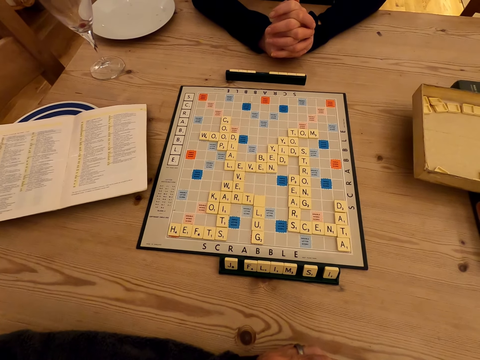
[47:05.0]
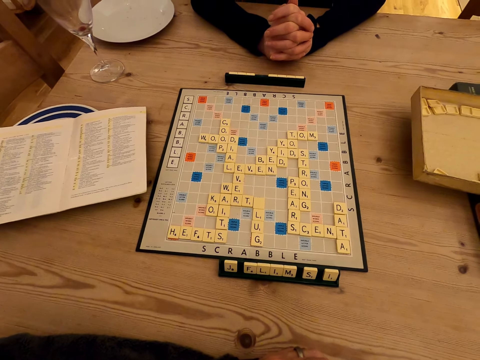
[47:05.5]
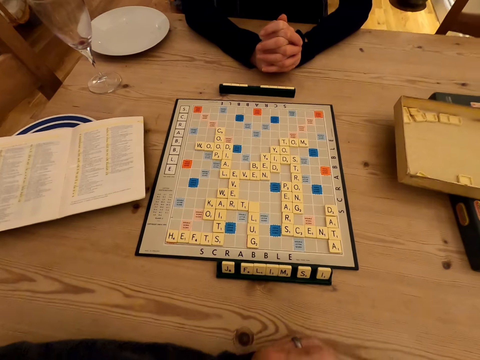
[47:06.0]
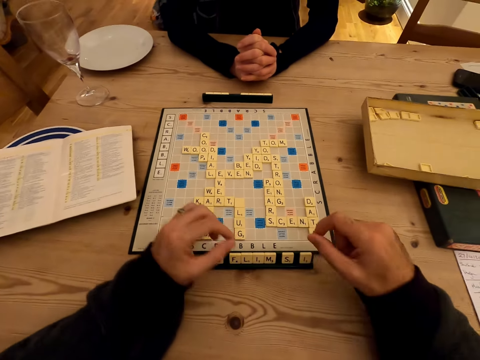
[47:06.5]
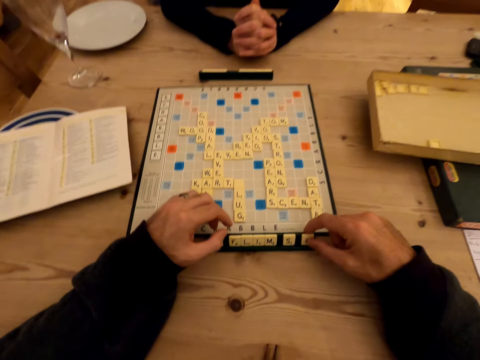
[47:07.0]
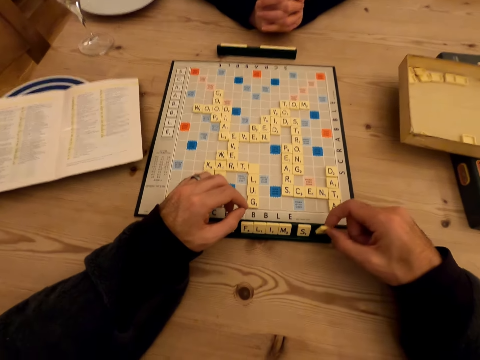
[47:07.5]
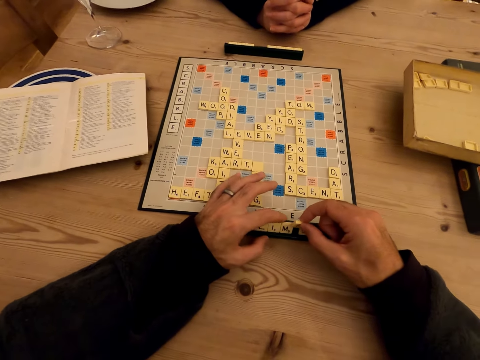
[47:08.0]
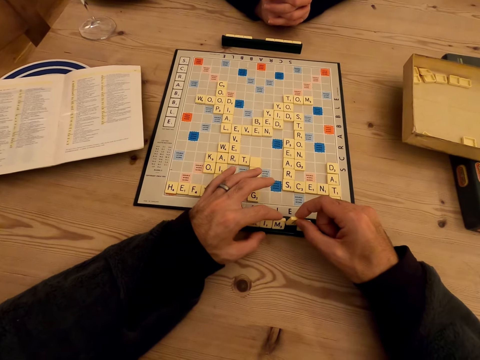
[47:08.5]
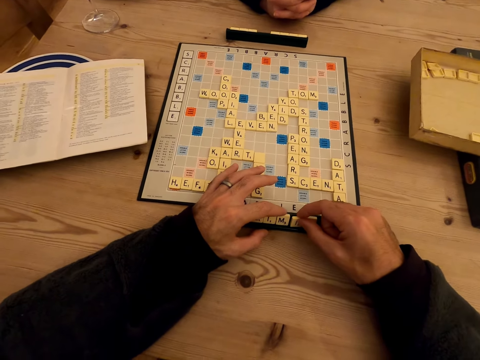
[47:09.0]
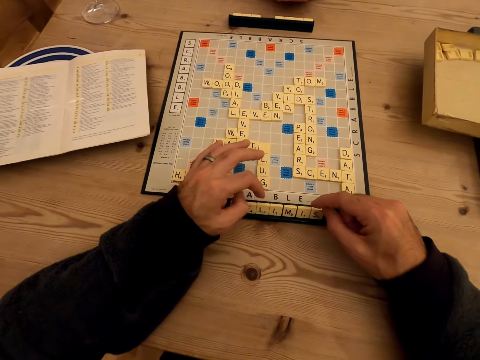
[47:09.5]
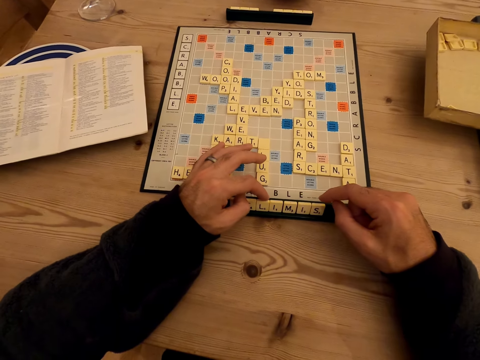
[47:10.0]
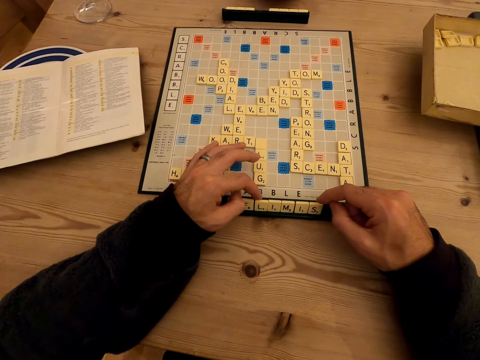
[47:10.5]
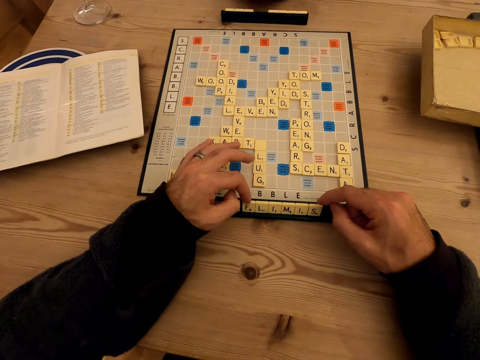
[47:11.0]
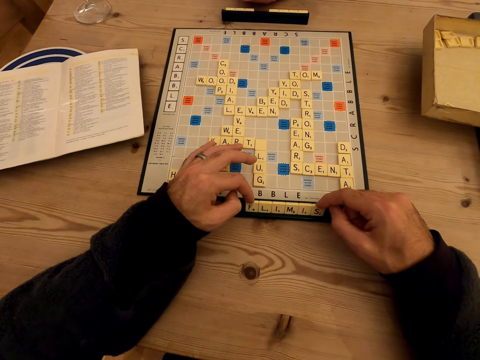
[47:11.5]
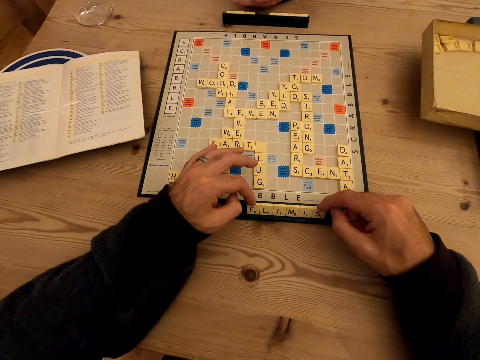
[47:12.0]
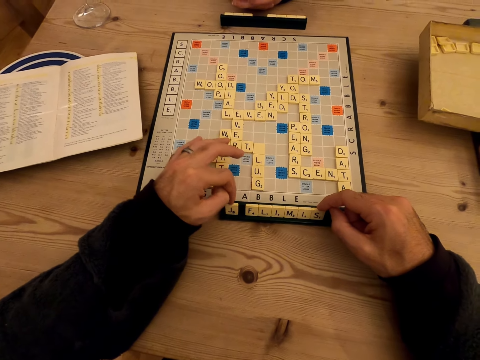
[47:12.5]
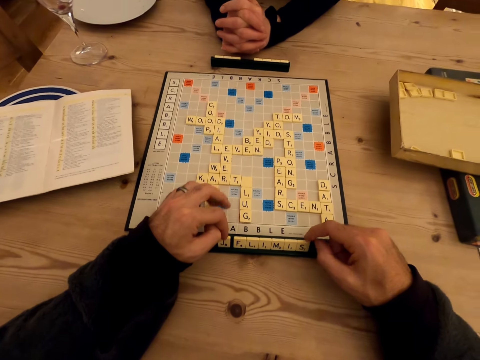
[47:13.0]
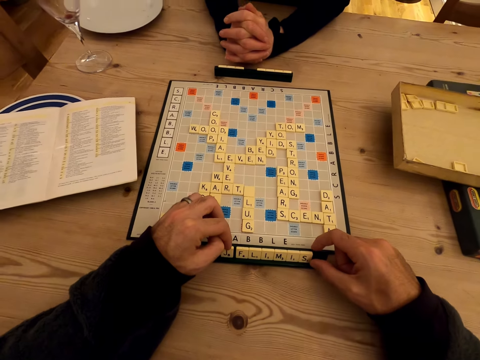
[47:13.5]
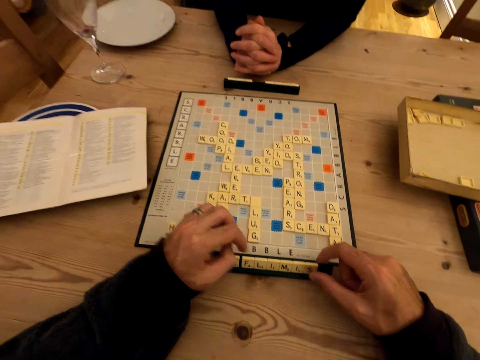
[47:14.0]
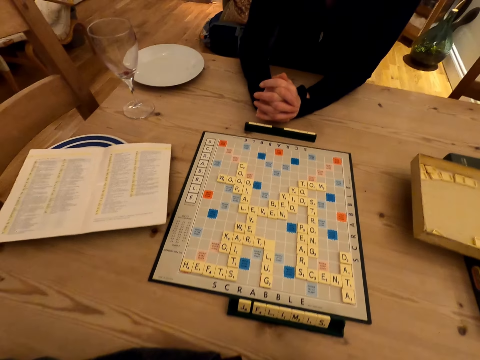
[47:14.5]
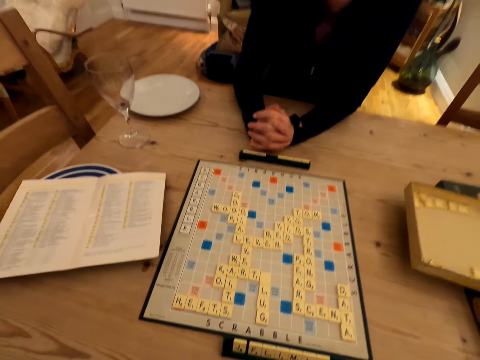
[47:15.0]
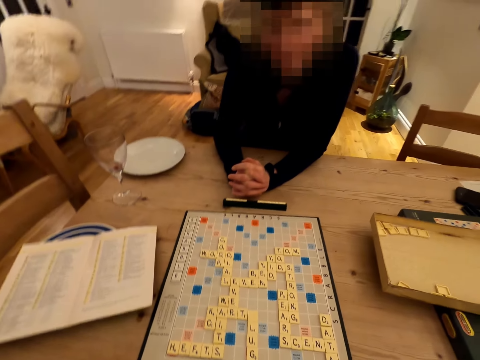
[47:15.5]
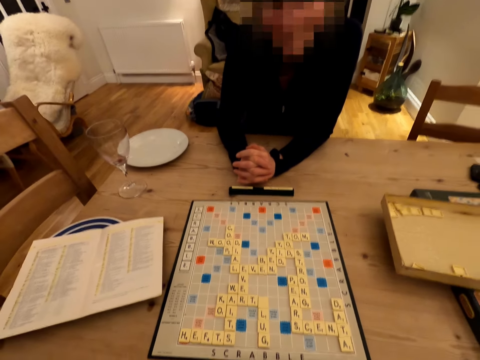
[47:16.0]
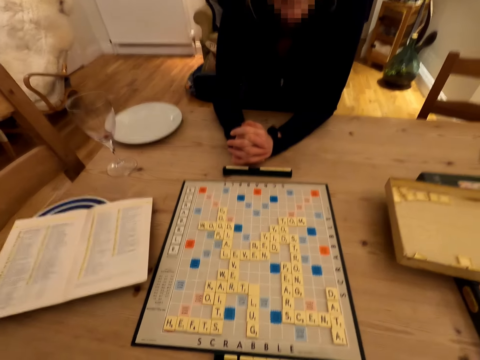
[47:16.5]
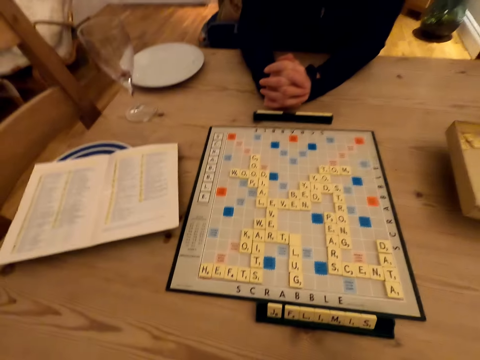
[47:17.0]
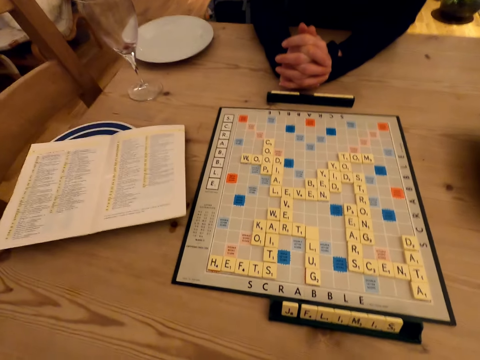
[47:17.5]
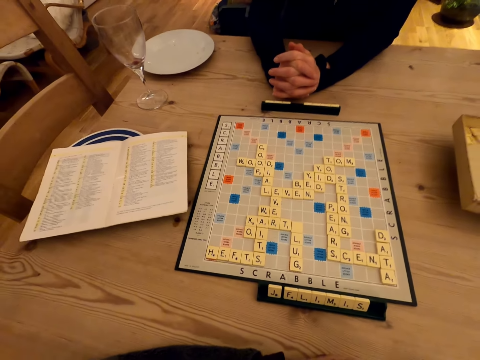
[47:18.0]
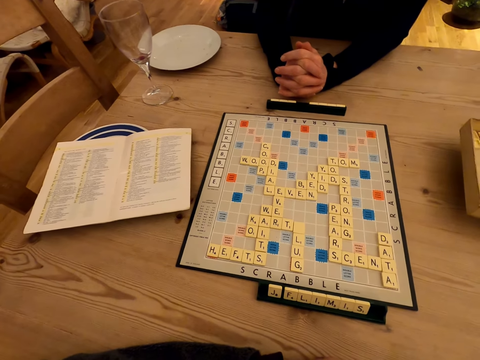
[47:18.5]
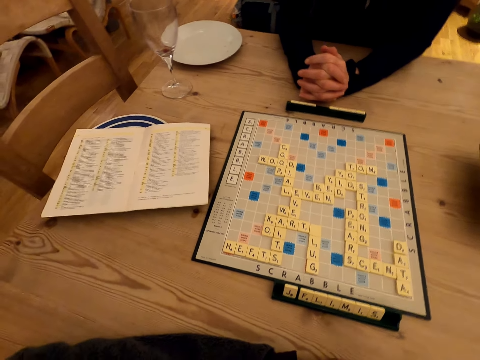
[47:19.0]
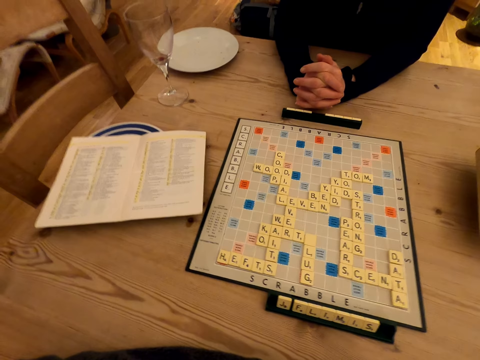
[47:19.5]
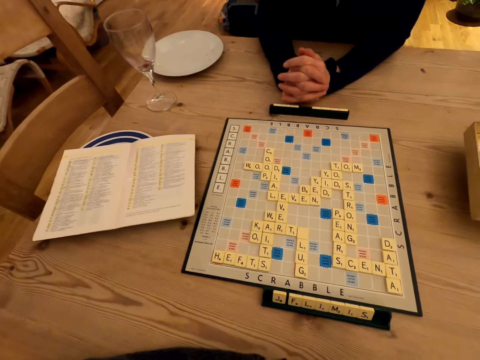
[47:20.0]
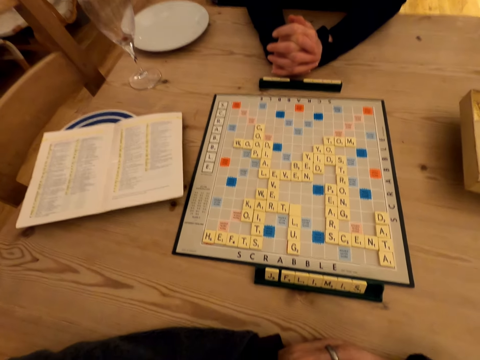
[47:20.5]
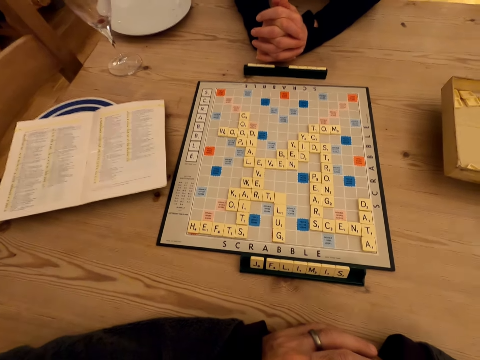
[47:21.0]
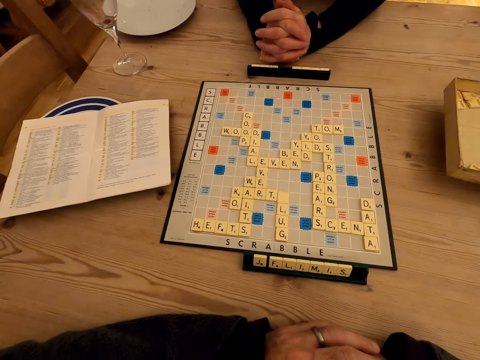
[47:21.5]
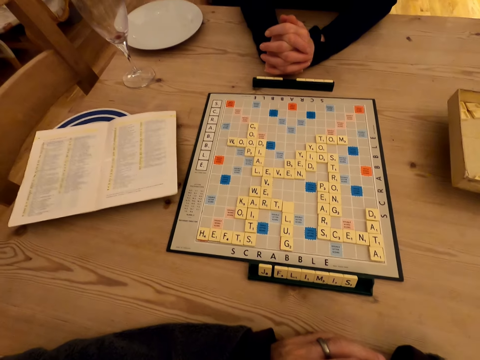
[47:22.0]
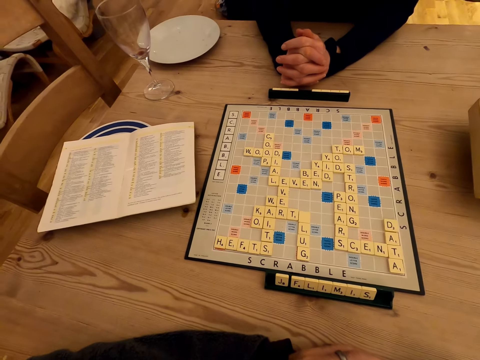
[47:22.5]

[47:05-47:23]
The camera wearer rearranges a letter from the scrabble rack. They converse with a woman. The woman responds to the camera wearer.

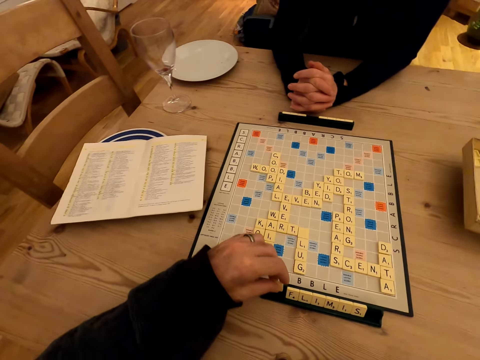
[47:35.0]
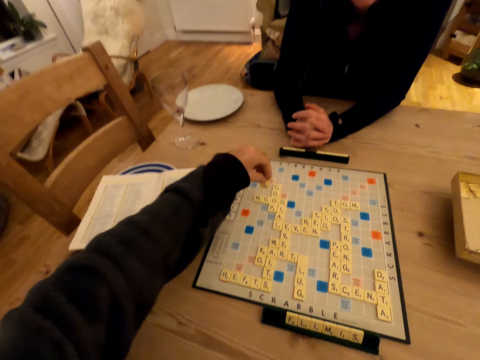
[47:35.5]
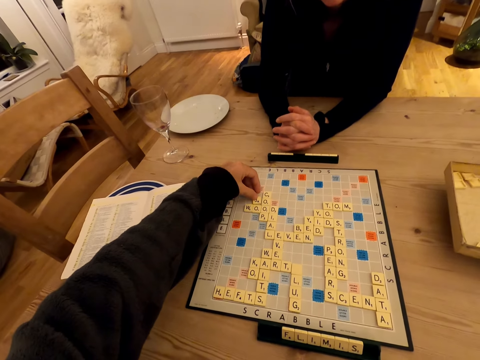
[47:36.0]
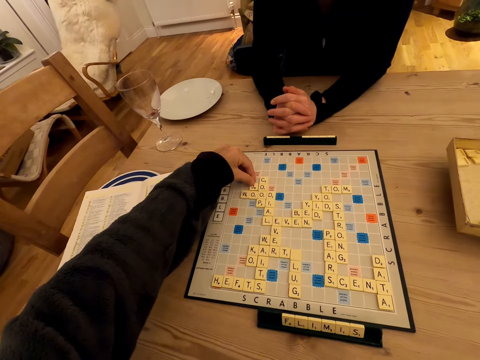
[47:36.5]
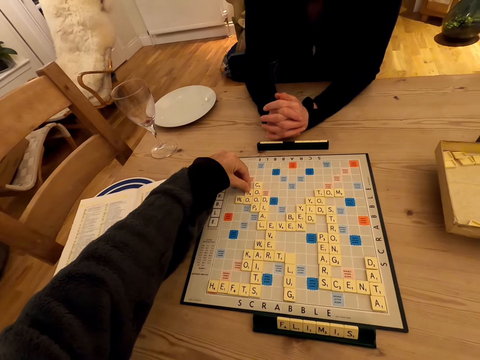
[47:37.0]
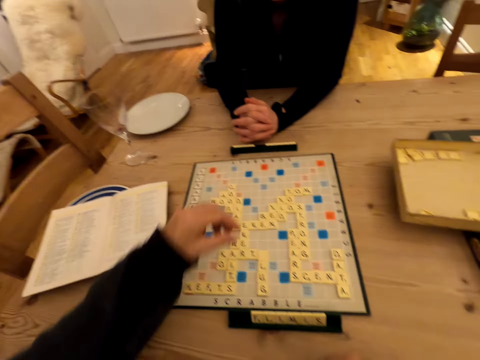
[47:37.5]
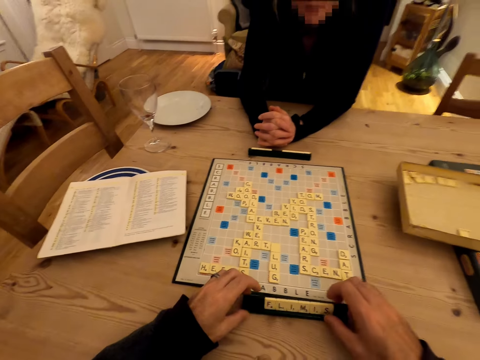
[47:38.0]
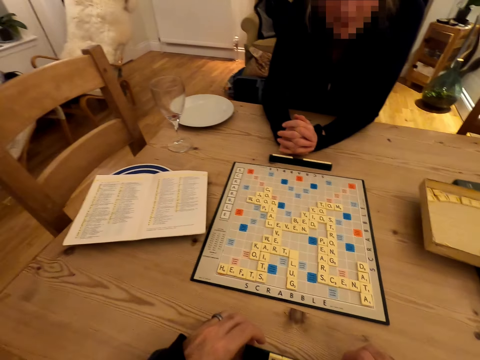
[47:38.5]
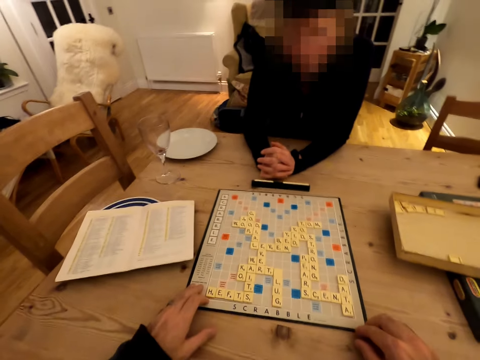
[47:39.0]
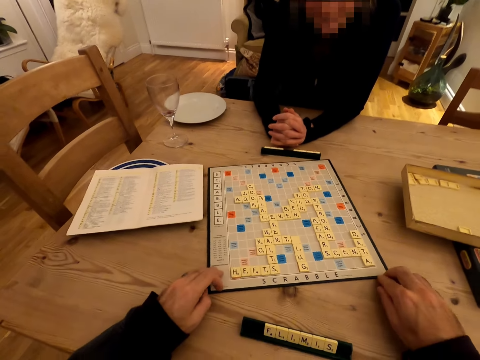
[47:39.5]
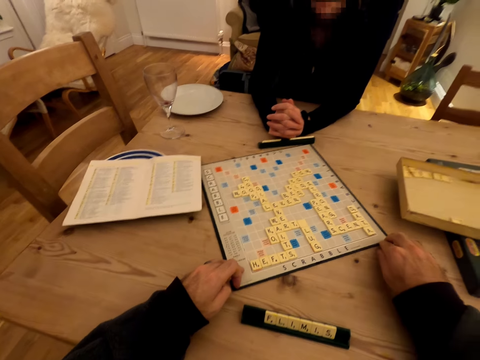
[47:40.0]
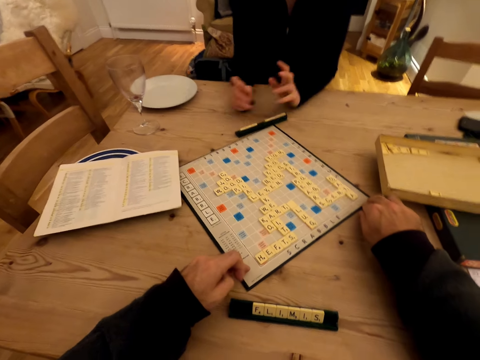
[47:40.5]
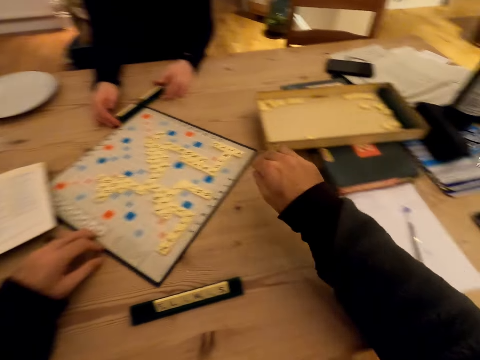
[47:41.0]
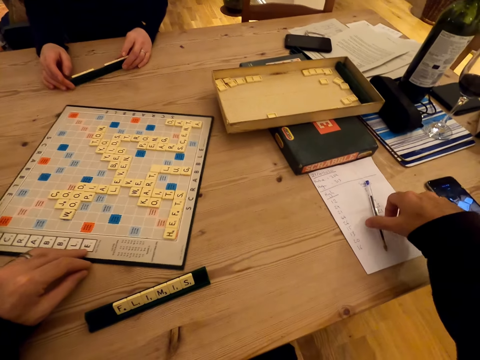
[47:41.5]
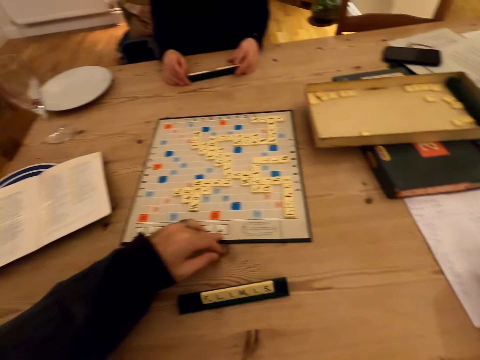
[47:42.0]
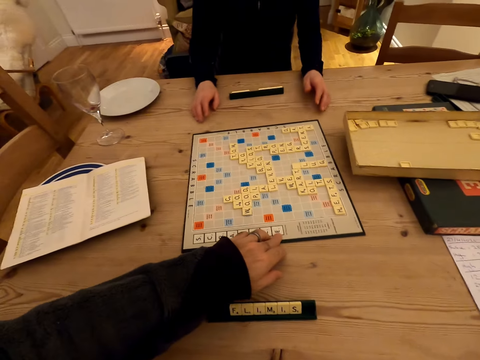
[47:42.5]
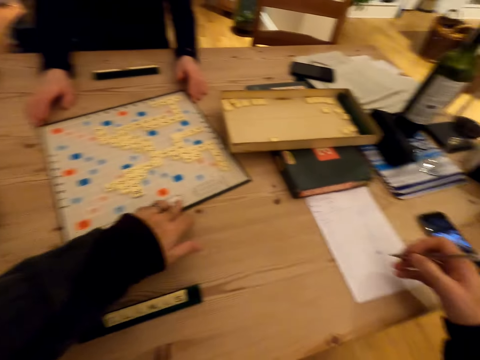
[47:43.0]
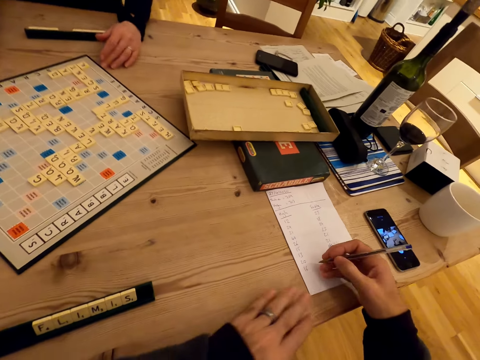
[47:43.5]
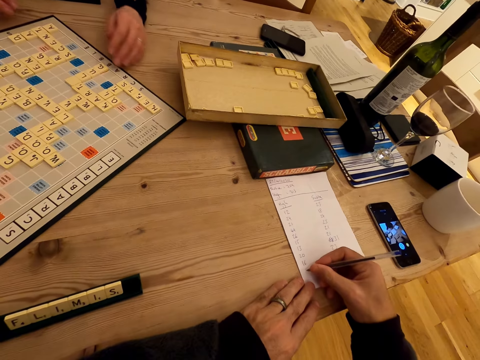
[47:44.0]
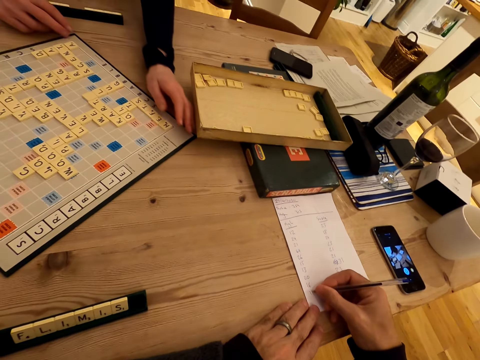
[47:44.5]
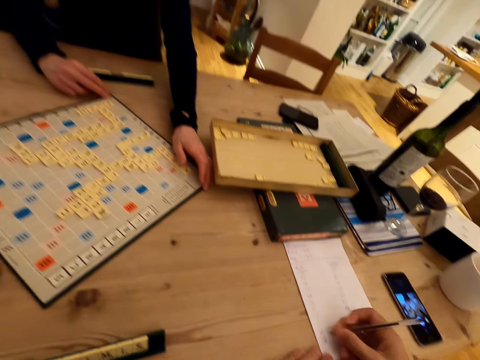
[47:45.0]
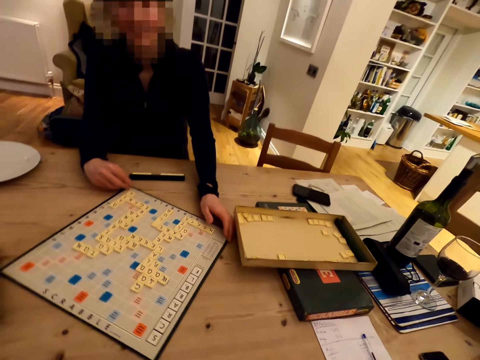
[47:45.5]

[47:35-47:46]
The camera wearer picks a letter from the scrabble rack. They put the letter on the scrabble board. They move the scrabble rack. They rotate the scrabble board. They pick up a pen from the table. Someone talks. The camera wearer writes on the paper.
